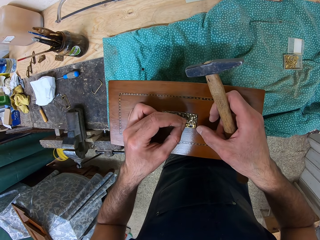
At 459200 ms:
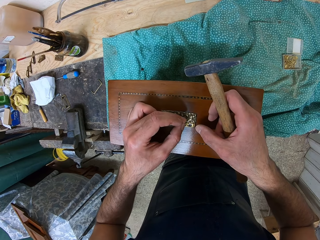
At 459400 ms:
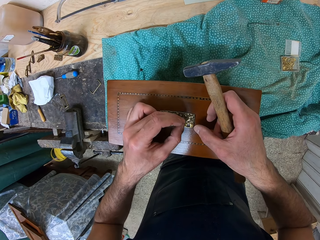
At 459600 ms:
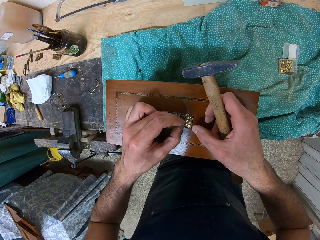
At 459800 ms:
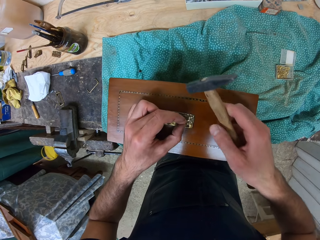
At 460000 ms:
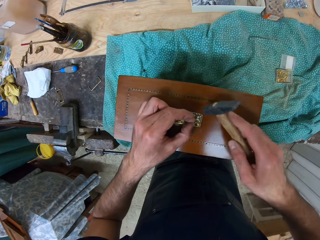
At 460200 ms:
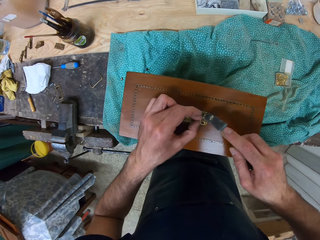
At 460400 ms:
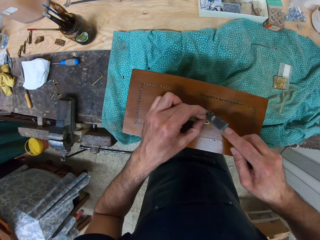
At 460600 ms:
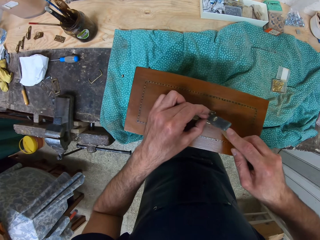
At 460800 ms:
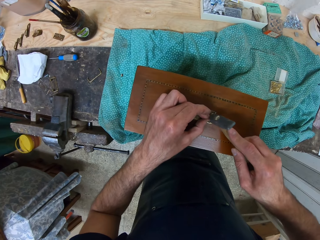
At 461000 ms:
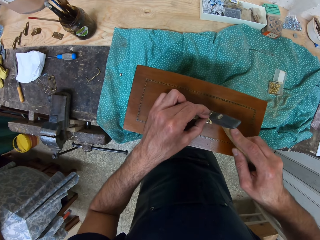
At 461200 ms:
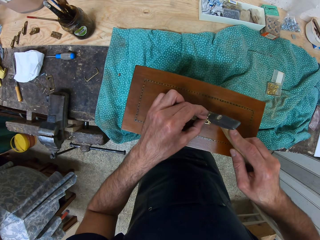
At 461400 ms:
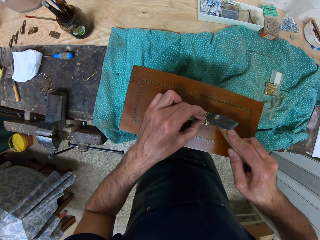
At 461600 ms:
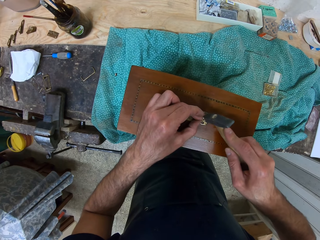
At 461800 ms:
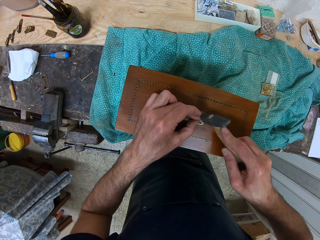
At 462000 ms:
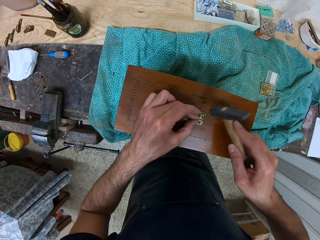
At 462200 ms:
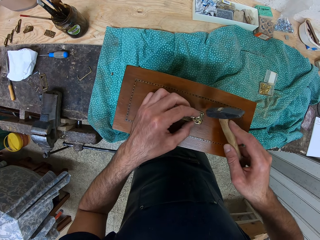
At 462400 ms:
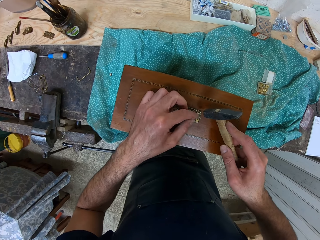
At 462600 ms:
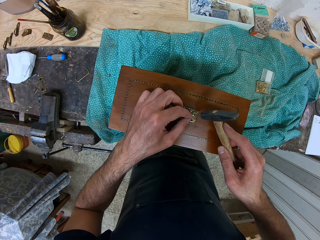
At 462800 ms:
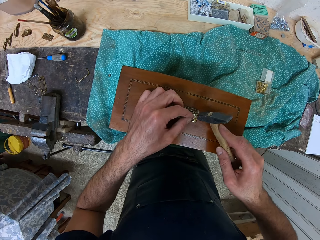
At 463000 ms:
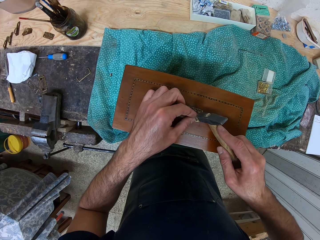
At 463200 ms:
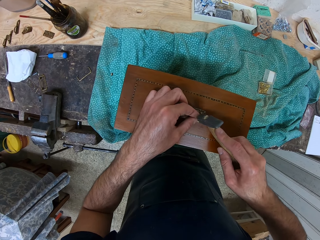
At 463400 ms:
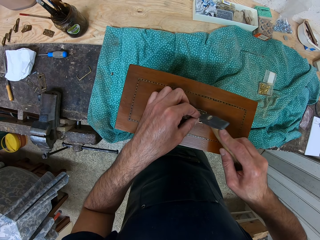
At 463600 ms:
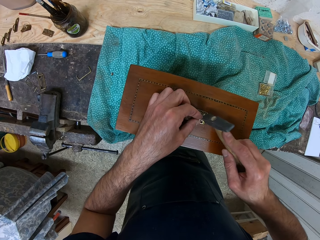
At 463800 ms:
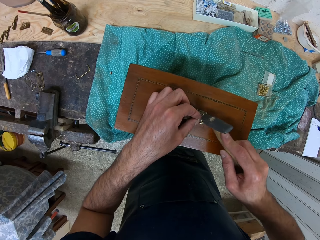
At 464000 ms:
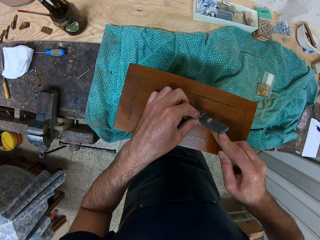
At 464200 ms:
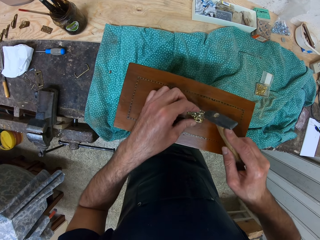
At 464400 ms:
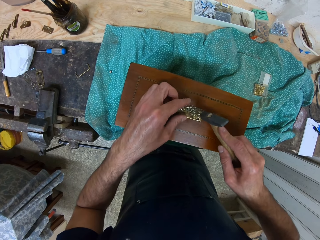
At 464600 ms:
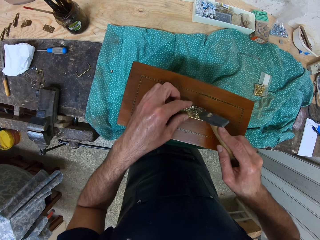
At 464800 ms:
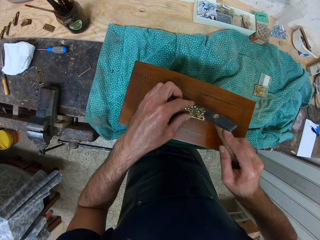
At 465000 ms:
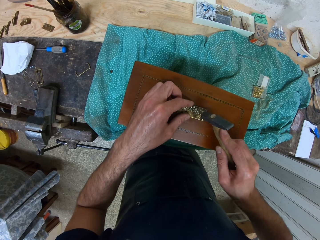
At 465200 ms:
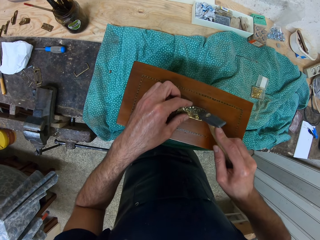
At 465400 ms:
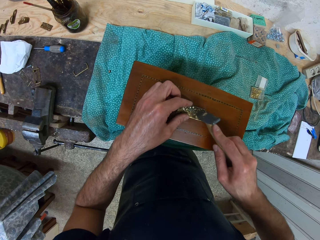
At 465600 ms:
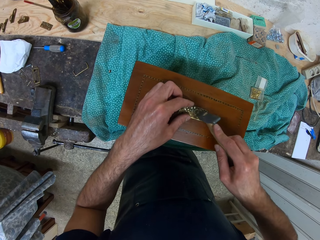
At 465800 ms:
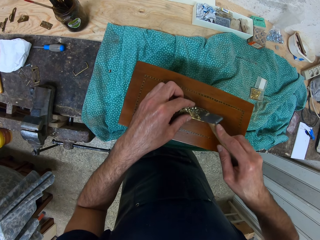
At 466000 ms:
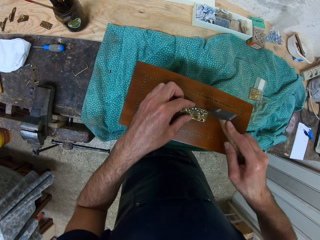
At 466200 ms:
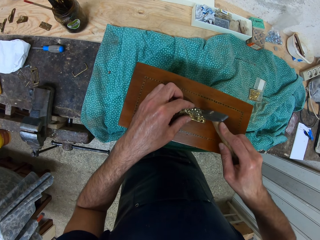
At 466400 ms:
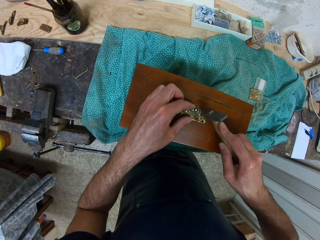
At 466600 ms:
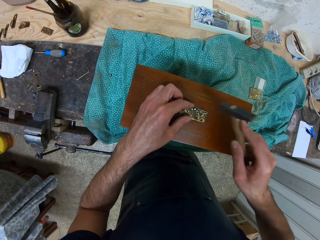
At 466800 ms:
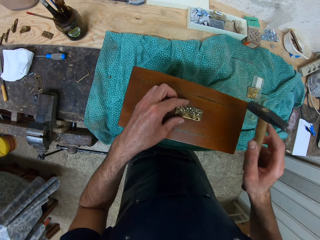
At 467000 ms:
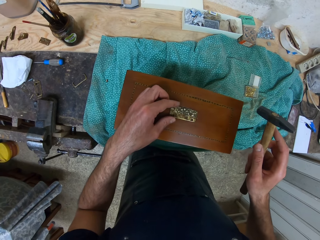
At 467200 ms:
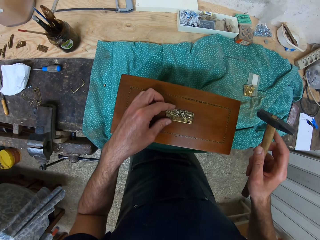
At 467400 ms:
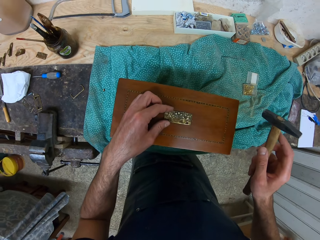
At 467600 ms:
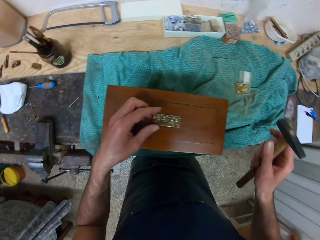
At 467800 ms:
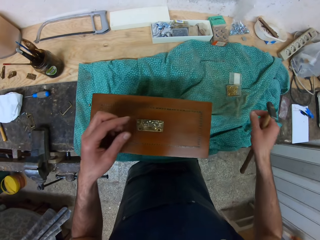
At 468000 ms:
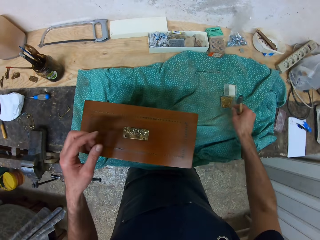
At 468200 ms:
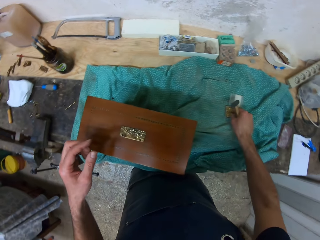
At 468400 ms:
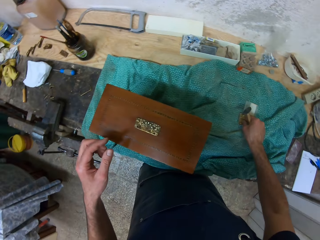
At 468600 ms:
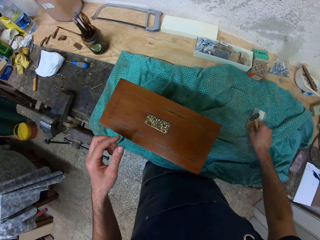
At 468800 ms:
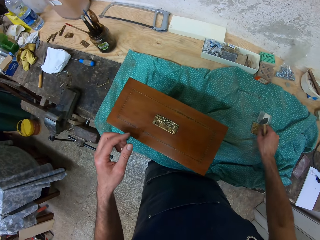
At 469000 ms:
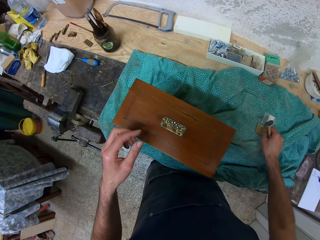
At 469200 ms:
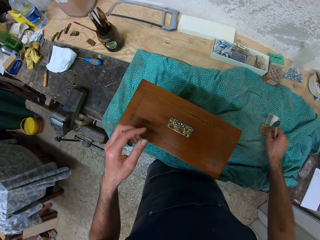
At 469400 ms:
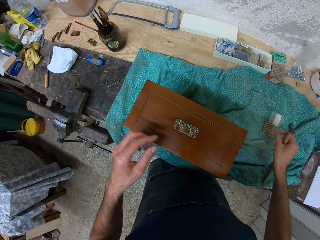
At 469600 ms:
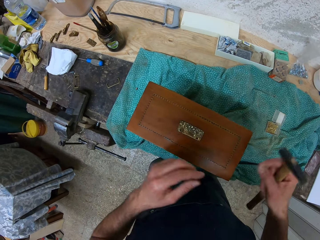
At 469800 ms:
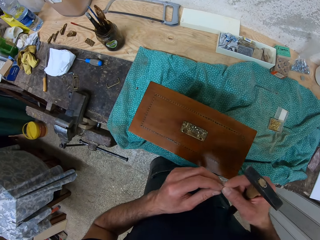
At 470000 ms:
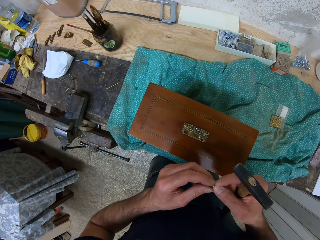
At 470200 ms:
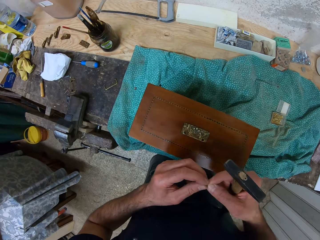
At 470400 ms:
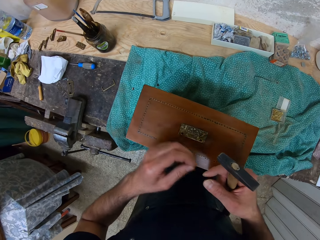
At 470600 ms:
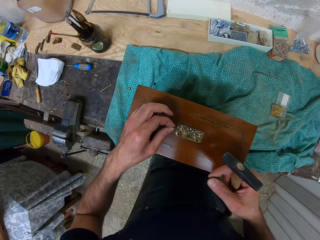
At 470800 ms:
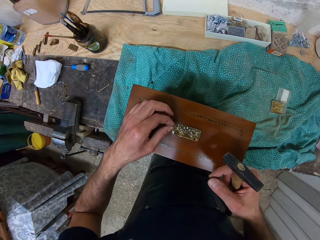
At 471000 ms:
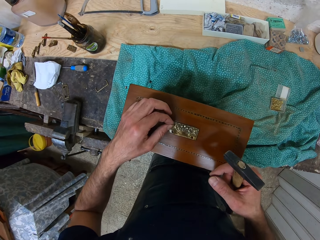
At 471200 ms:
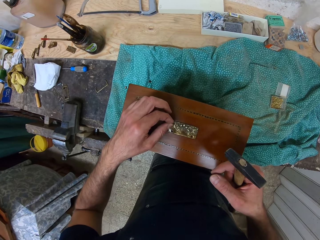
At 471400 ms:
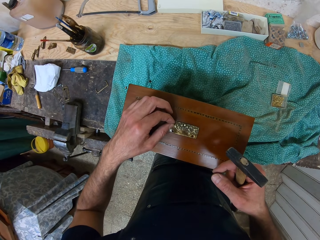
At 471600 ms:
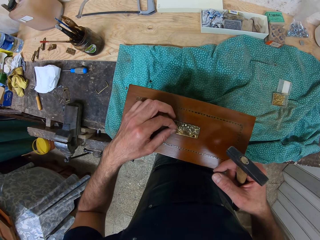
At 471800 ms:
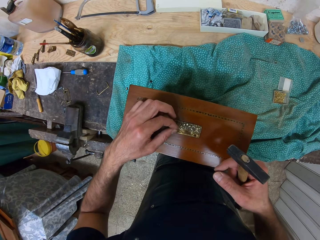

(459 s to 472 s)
The camera wearer fits the nail on a metal sticker. He hammers the nail. He holds the nail. He hammers the nail. He holds the metal sticker. He hammers the nail. He holds the metal sticker. He picks up another nail from the table with his right hand. He stretches his right hand. He passes the nail to his left hand. He holds the nail.

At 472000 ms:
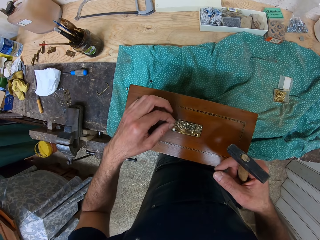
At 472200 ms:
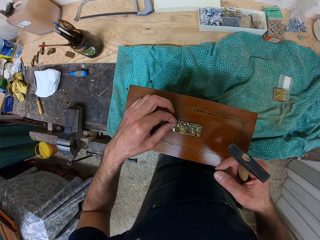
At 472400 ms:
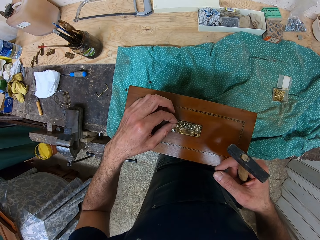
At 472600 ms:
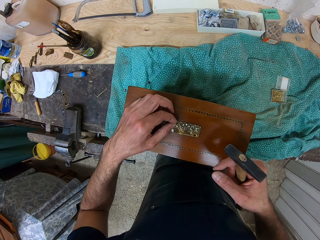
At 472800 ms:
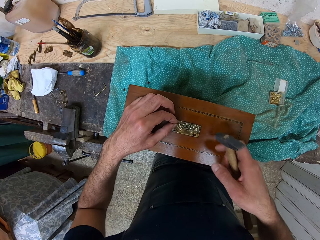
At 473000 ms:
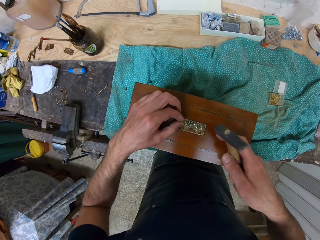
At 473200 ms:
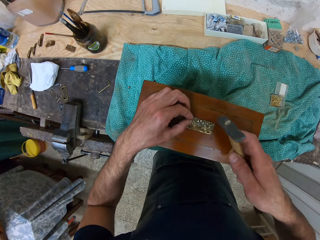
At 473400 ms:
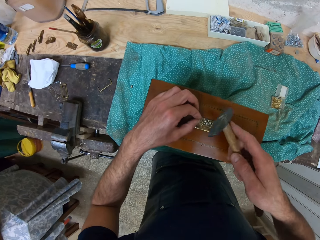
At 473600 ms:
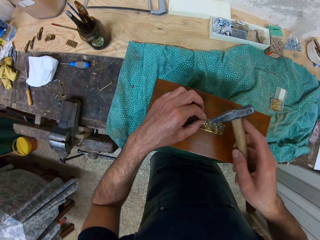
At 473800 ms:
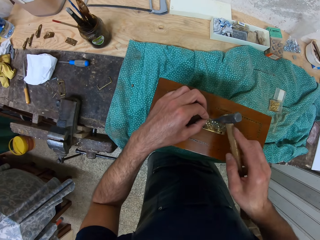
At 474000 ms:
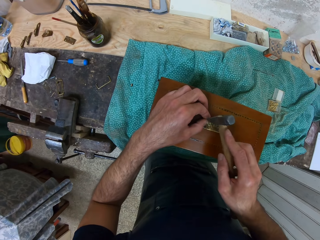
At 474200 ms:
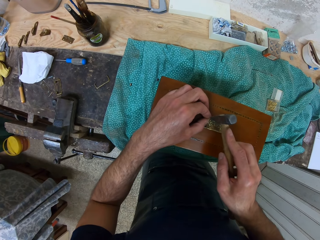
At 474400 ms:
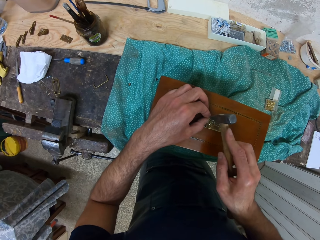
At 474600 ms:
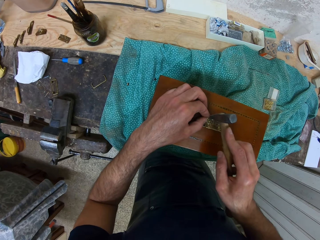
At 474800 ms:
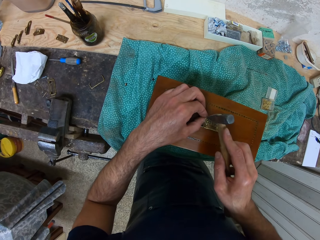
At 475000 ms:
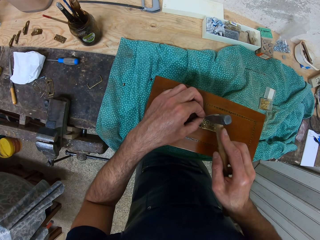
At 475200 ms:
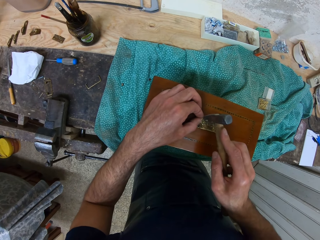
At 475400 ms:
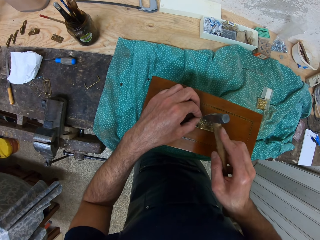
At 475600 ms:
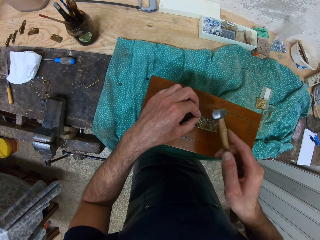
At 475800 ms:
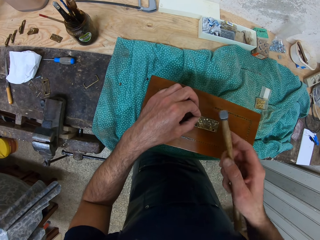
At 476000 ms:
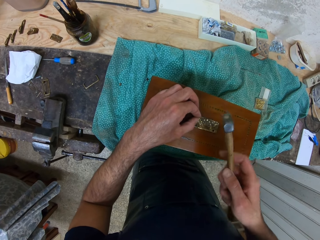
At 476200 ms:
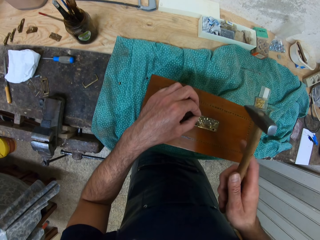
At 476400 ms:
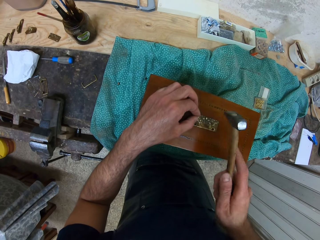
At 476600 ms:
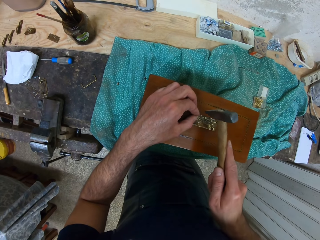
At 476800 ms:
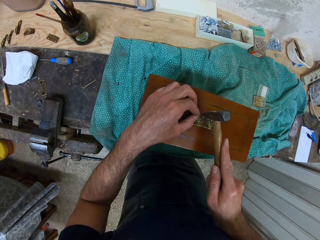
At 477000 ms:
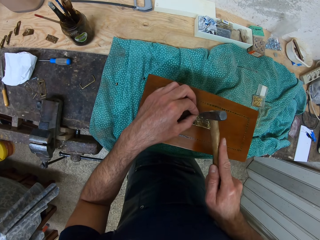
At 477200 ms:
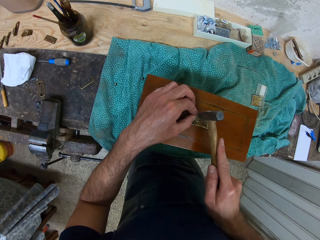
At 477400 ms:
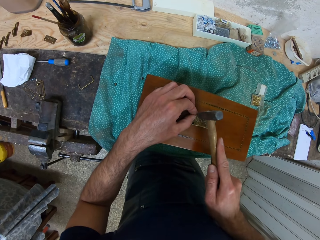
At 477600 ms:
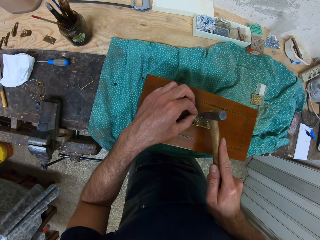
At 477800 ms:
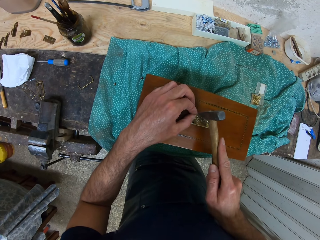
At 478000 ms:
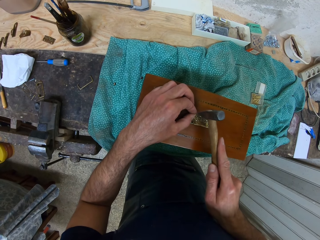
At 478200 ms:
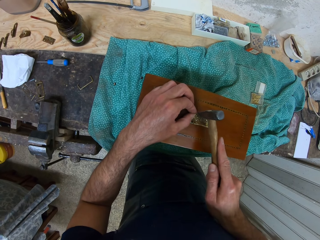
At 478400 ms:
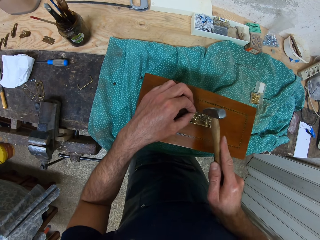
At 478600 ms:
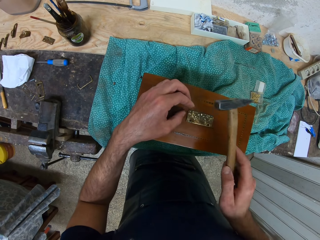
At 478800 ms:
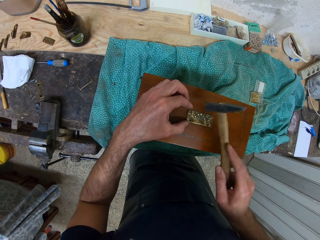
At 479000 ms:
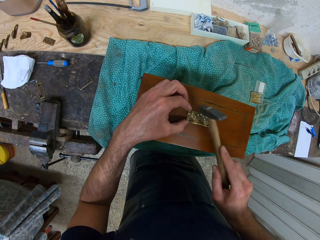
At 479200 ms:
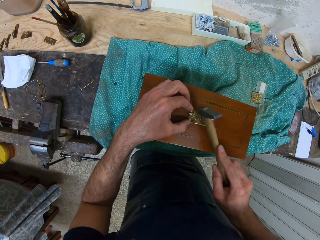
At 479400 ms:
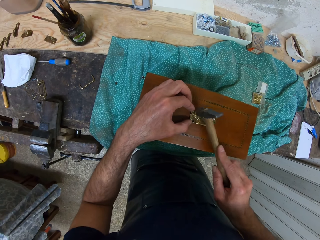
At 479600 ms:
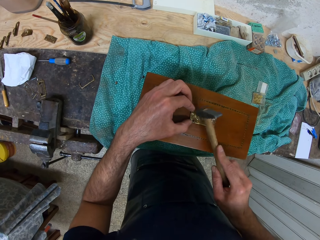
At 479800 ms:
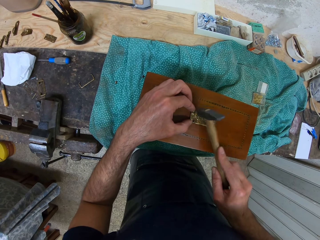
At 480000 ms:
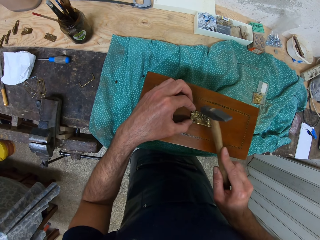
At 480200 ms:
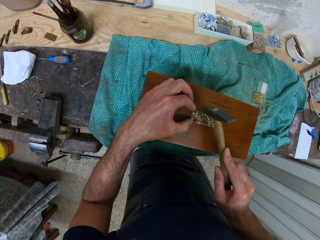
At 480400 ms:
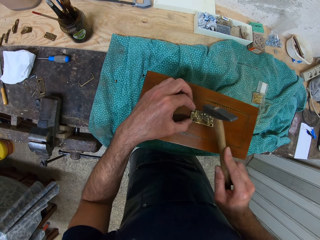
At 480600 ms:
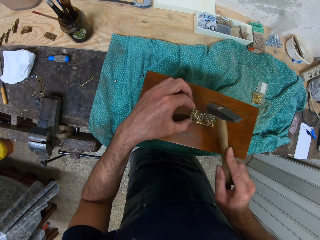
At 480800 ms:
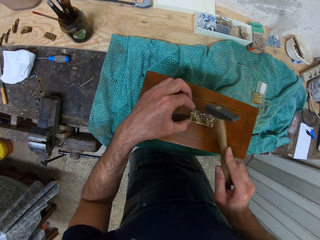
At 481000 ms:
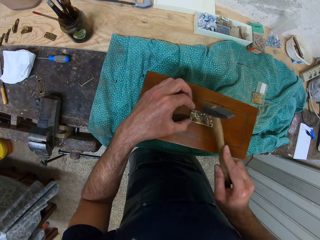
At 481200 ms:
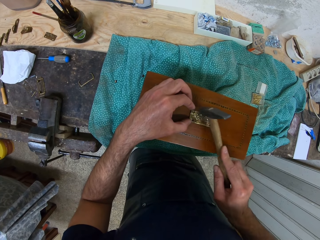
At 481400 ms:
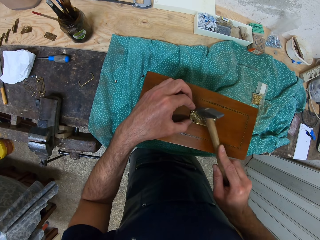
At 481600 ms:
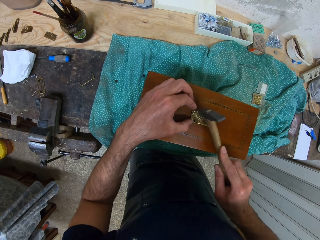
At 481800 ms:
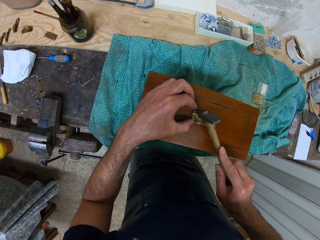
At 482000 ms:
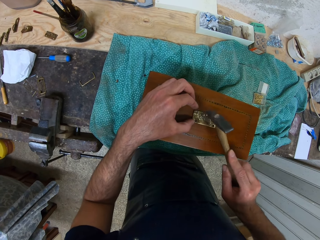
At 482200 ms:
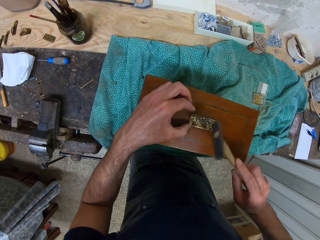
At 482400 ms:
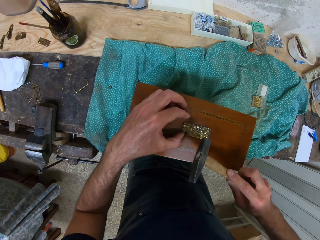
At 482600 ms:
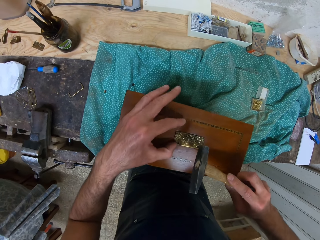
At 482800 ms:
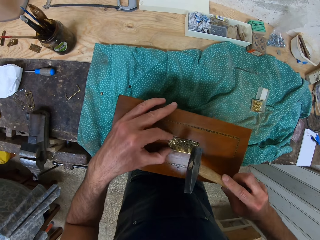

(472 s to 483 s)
The camera wearer fits the nail on a metal sticker. They hold a hammer. They hammer the nail into the wooden box. They turn the hammer. They hammer the nail. They turn the hammer. They hammer the nail.
